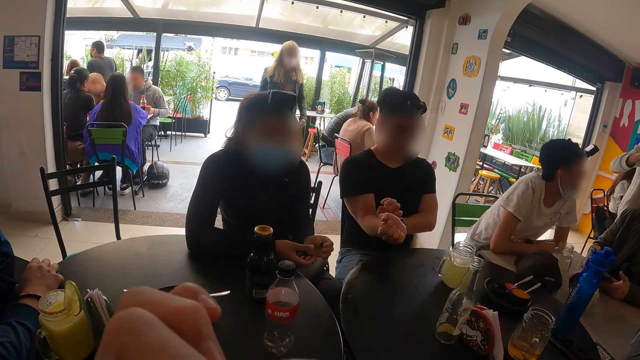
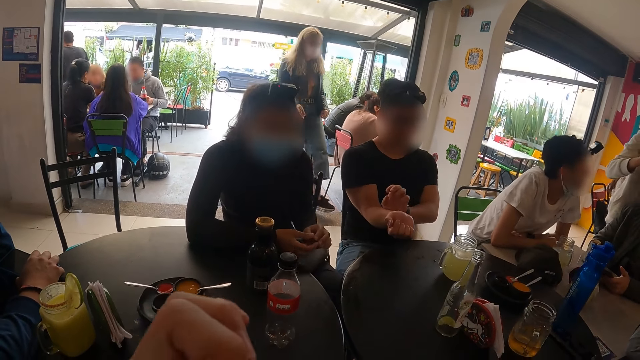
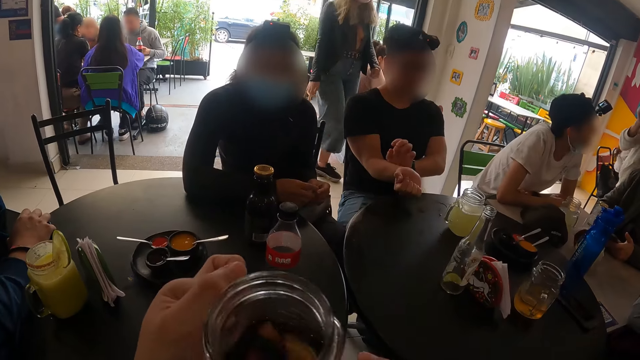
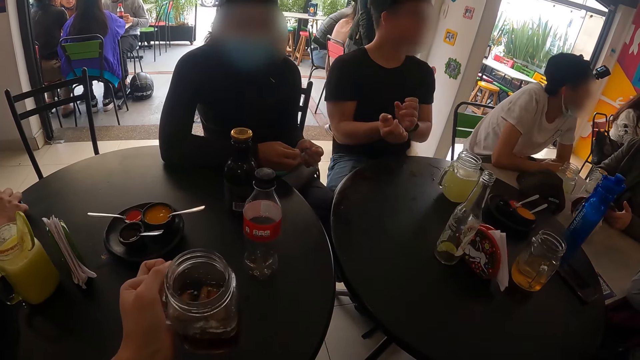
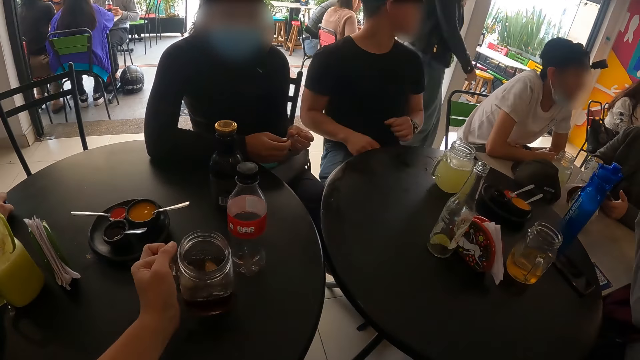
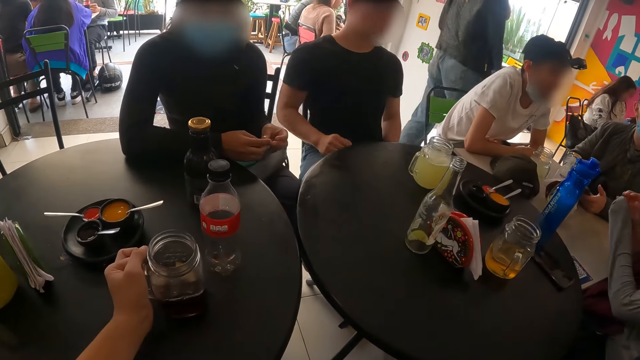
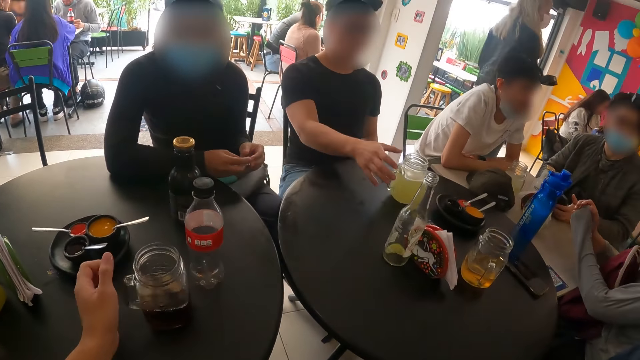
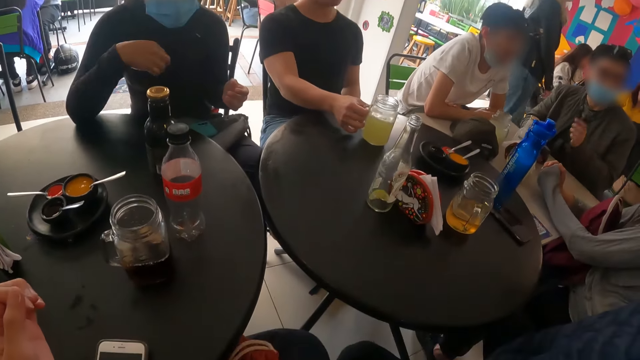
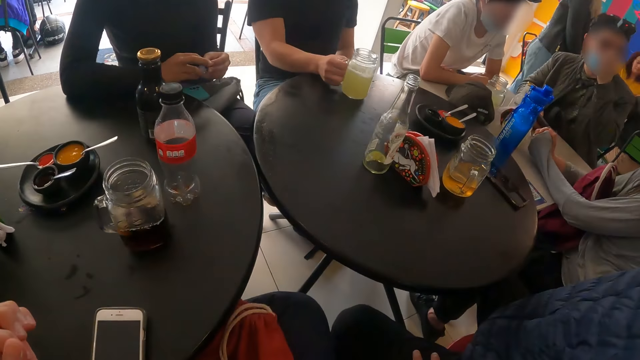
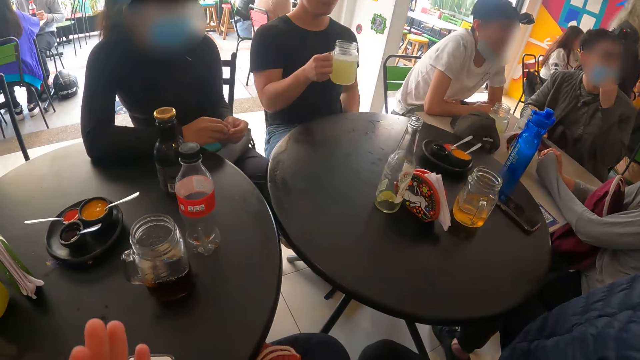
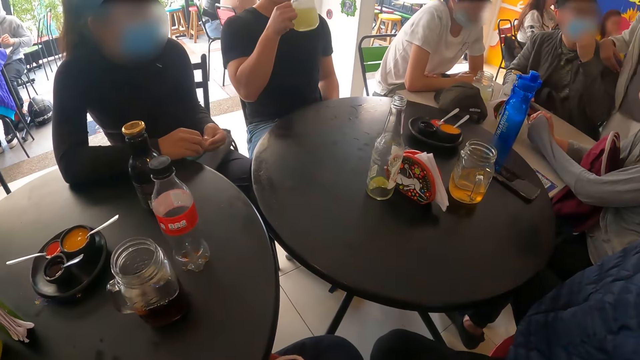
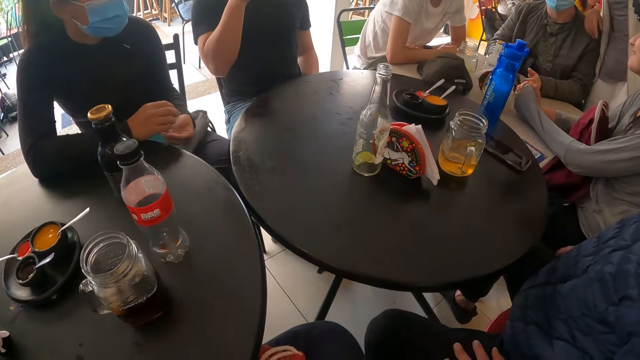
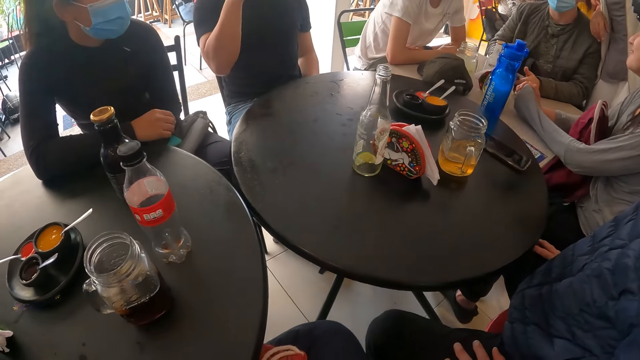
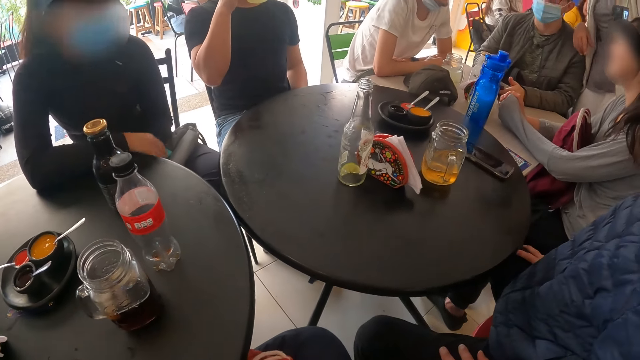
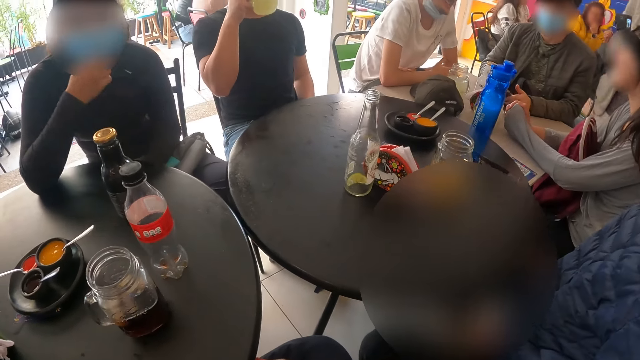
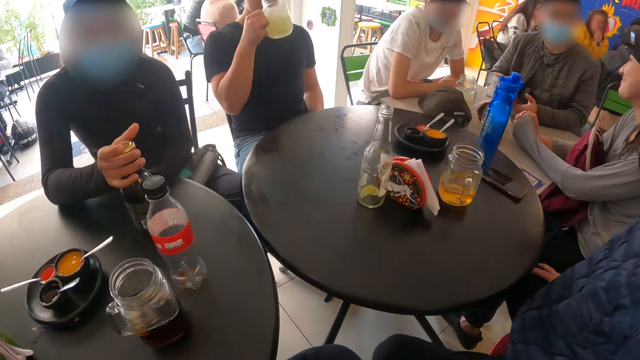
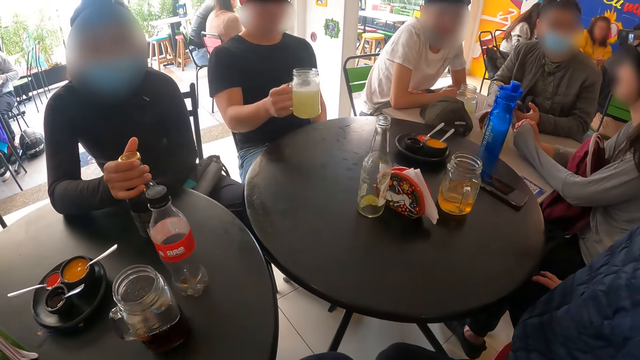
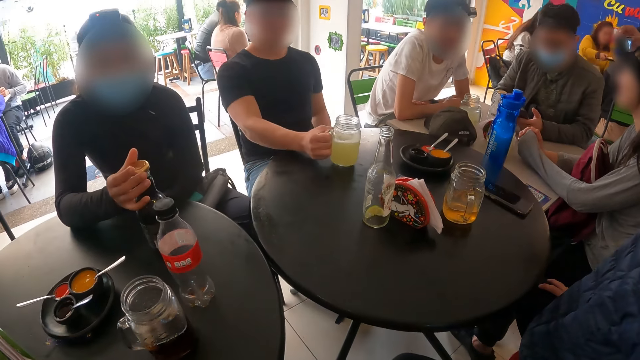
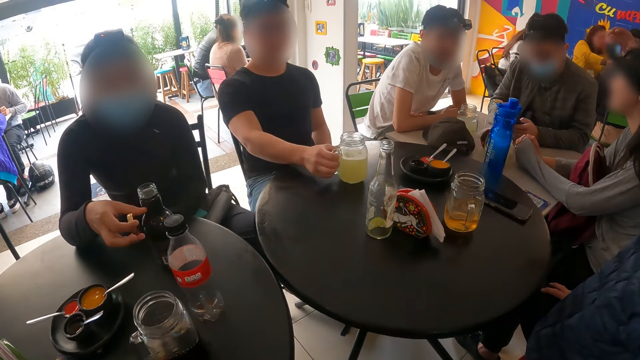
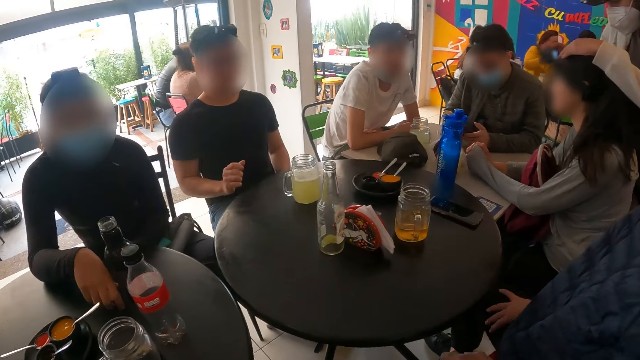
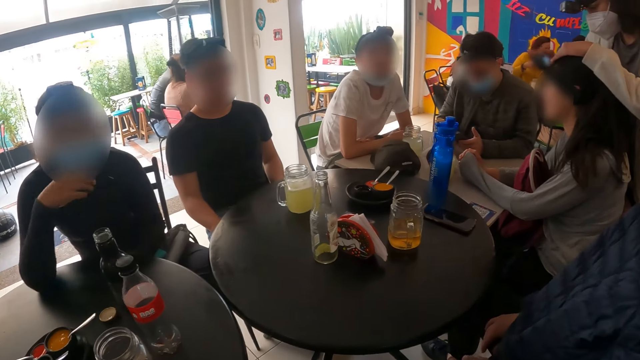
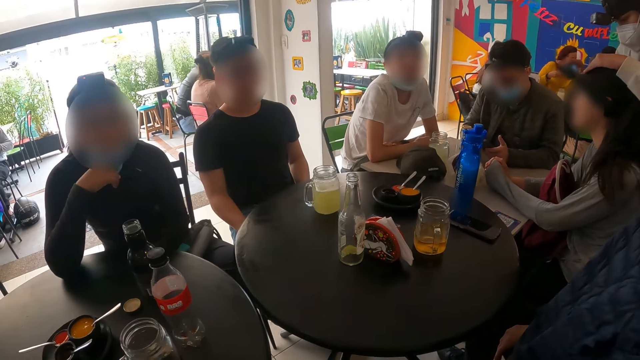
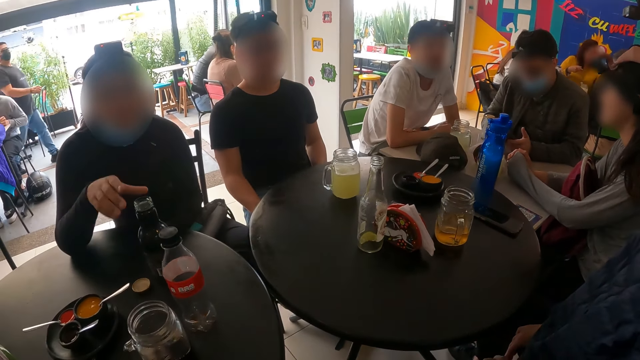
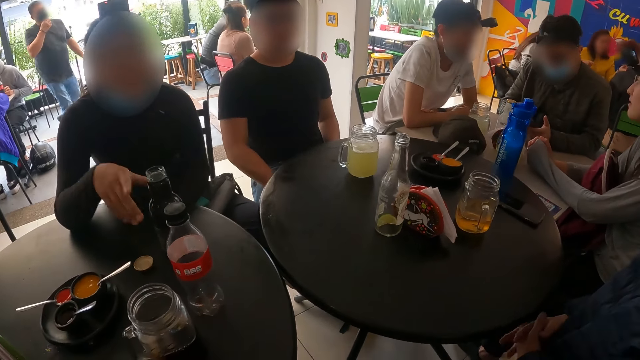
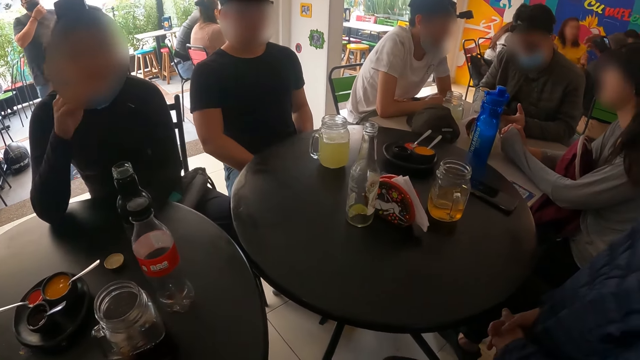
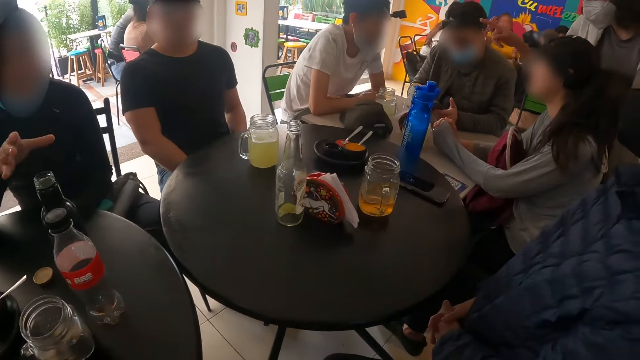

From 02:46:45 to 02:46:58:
The camera wearer drops the cup on the table with his left hand. A man picks a cup from the table with his right hand. The camera wearer looks around the table. The man drinks juice from the cup with his right hand and drops the cup on the table with his right hand. A woman opens a bottle on the table with her right hand and drops the bottle lid on the table with her right hand. The camera wearer looks around the table. The woman adjusts the facemask on her face with her right hand. The woman touches the bottle on the table with her right hand.

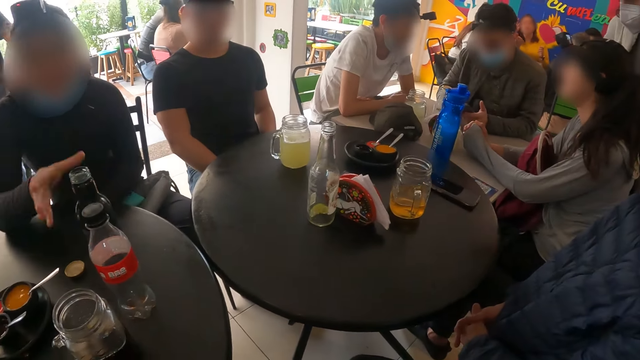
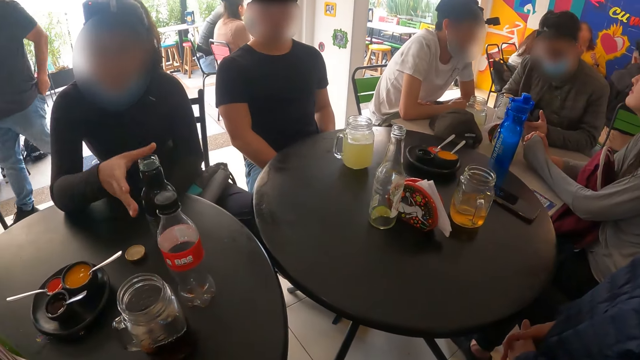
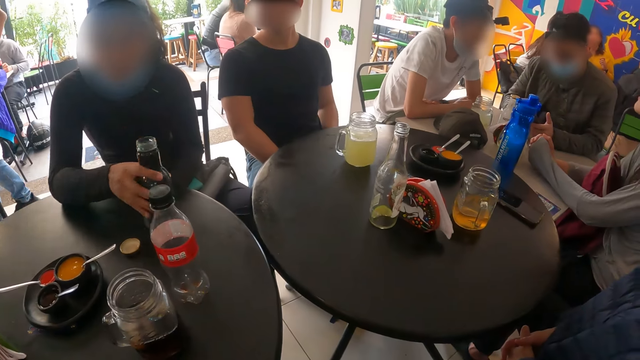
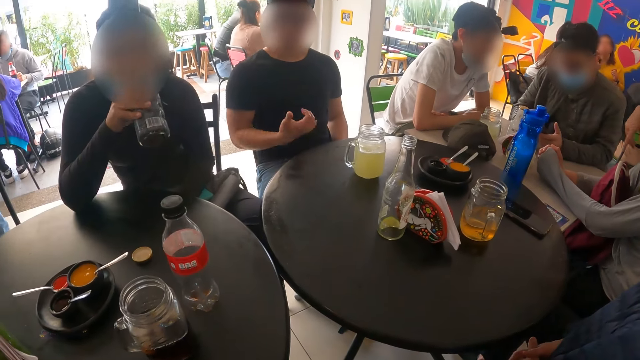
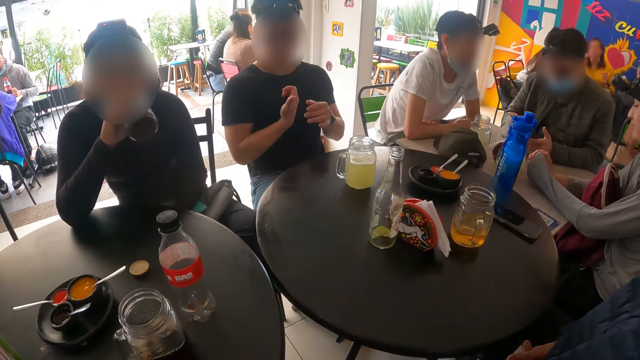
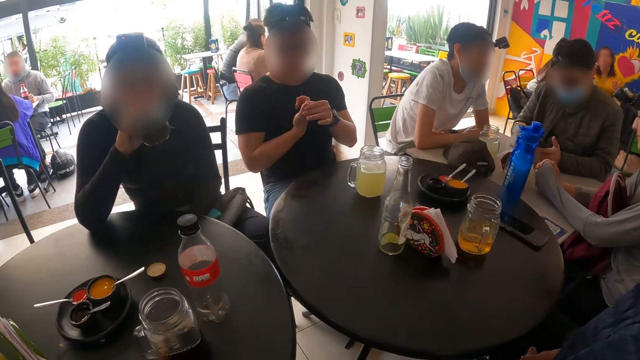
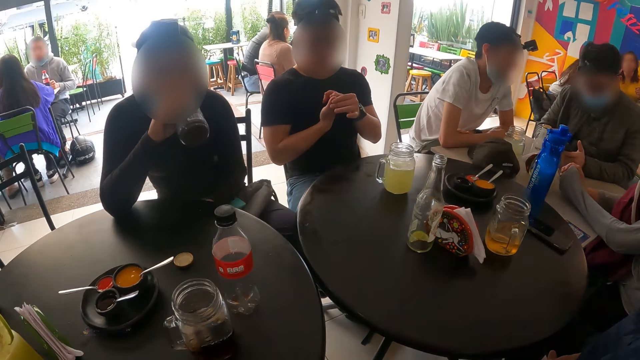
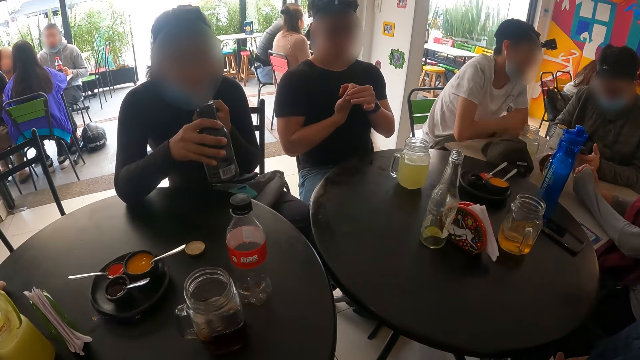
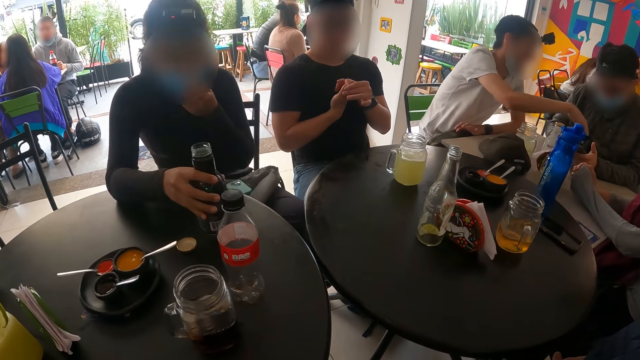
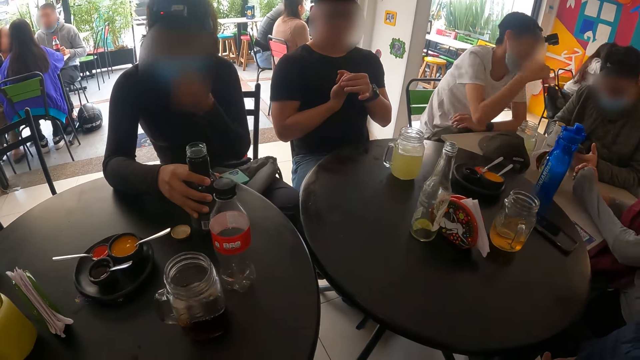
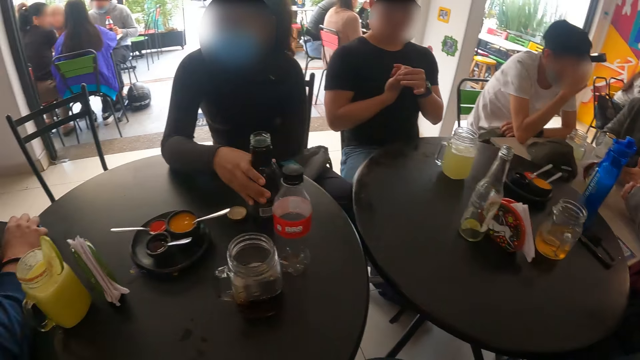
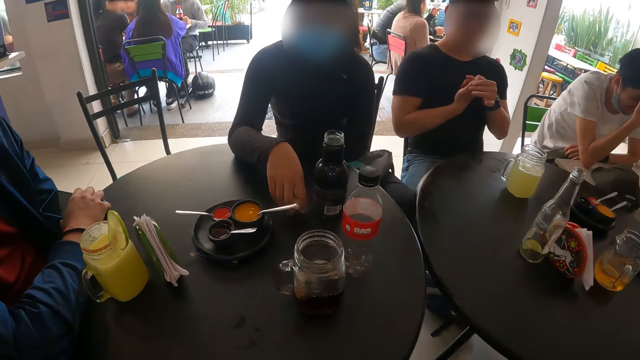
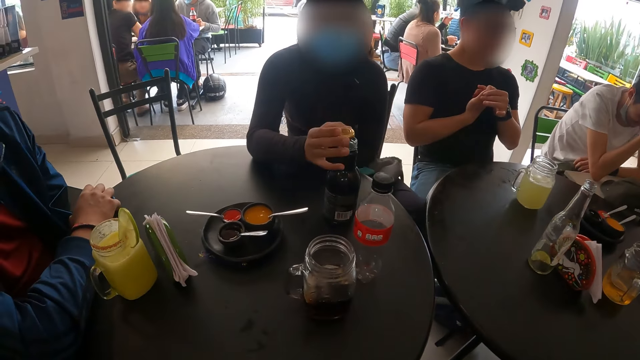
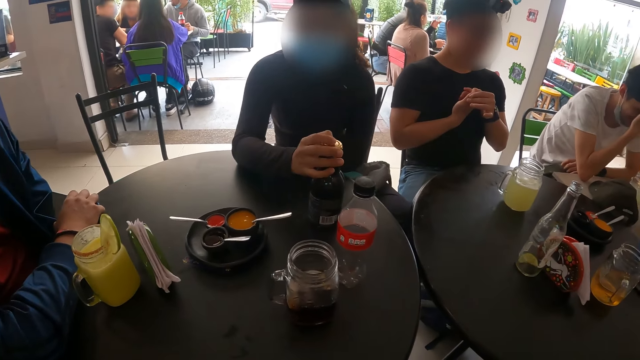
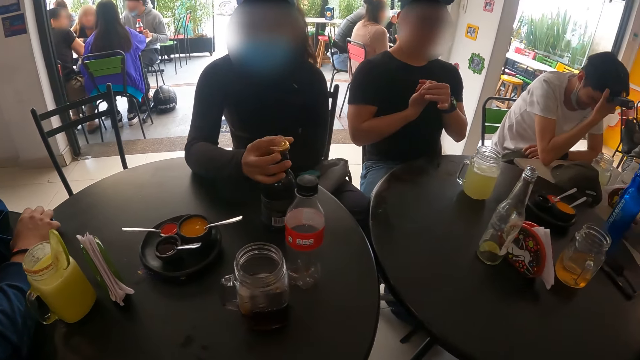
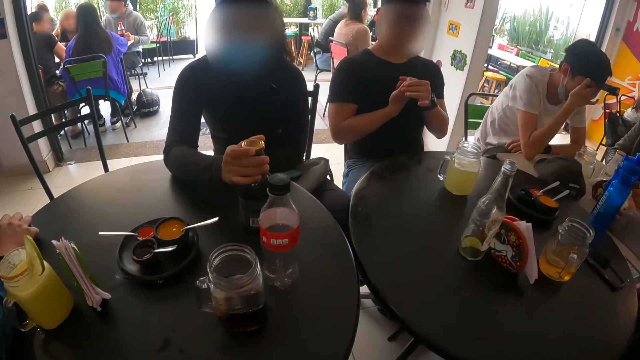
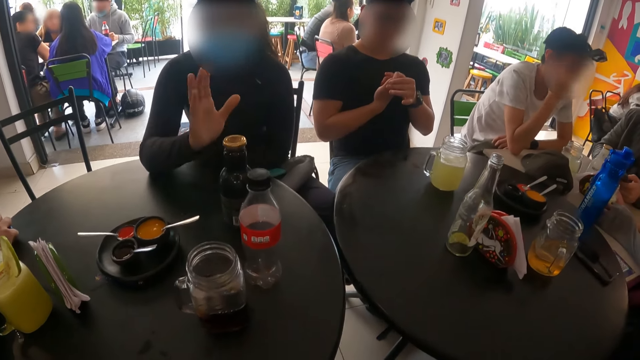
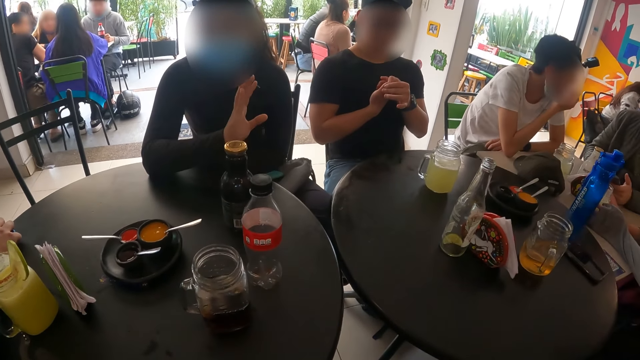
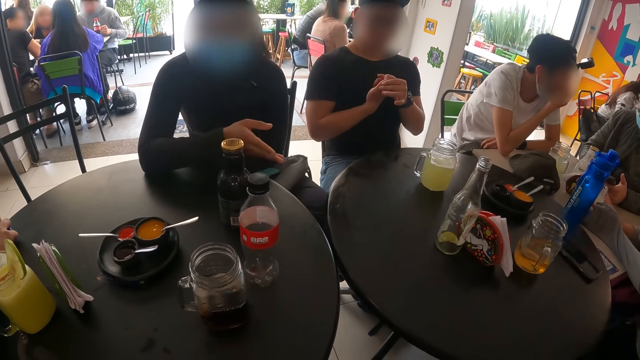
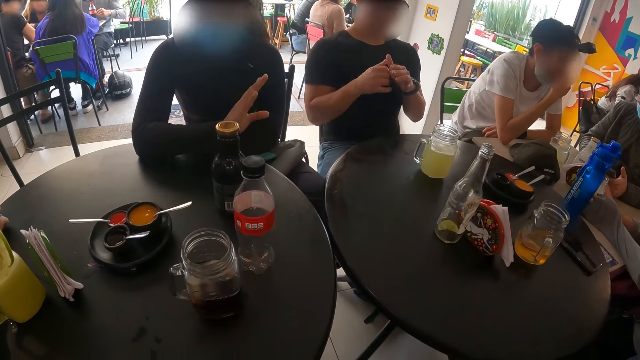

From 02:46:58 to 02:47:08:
The woman shows hand gestures, picks the bottle from the table with her right hand, and drinks soda from the bottle with her right hand. The woman adjusts the facemask on her face with her left hand and drops the bottle lid on the table with her right hand. The woman picks the bottle lid from the table with her right hand and covers the bottle with the lid in her right hand. The camera wearer looks around the table.
